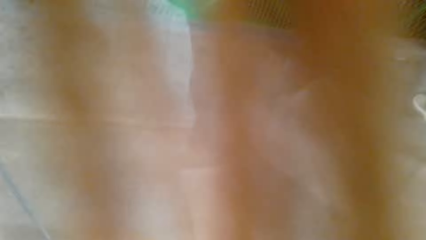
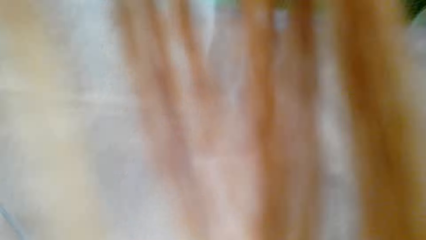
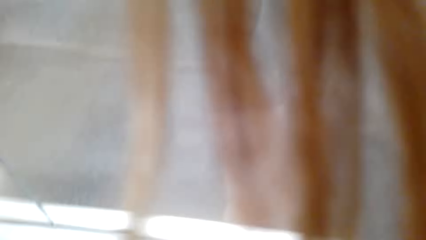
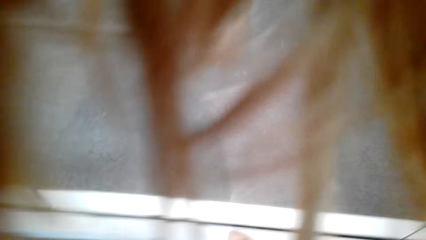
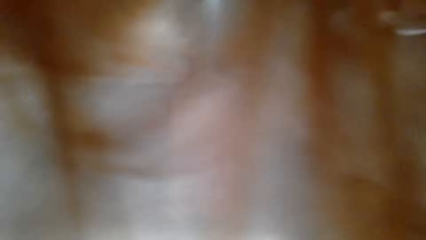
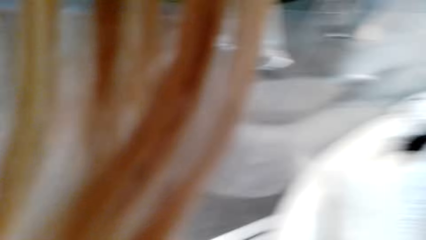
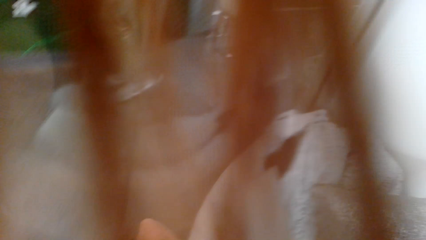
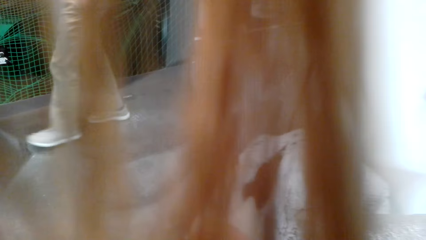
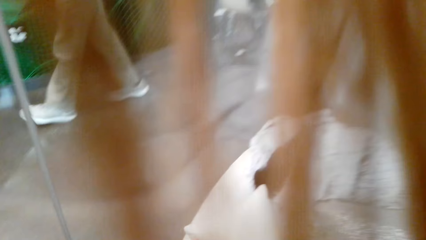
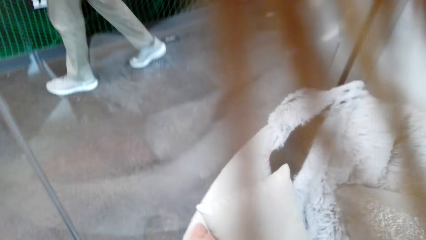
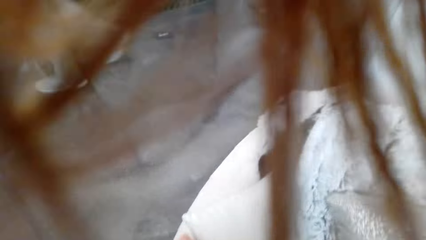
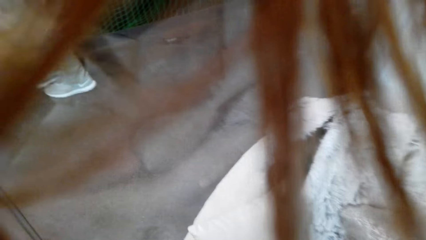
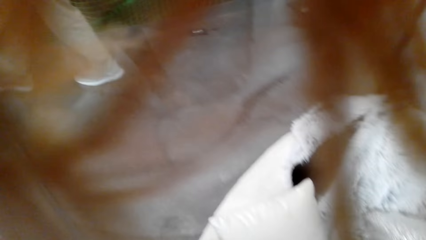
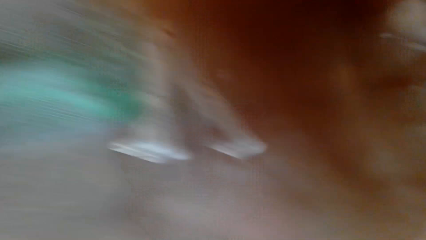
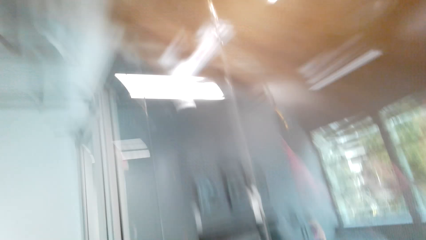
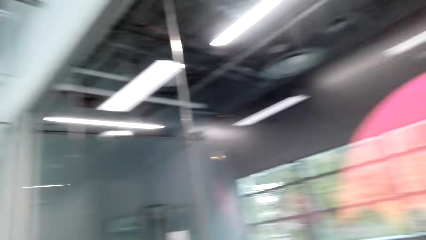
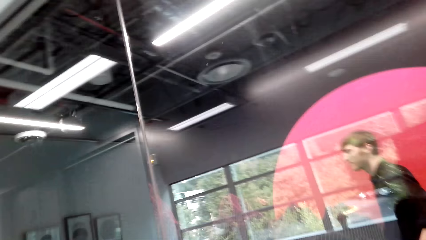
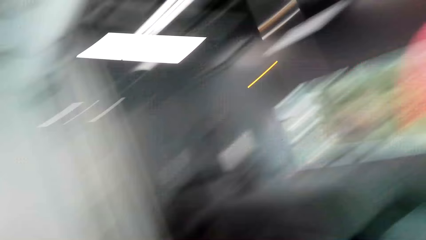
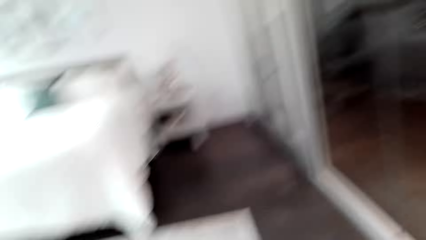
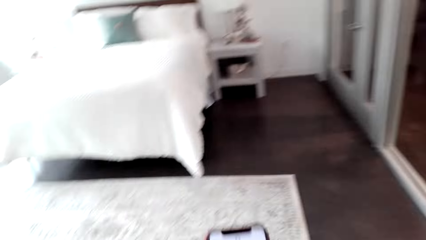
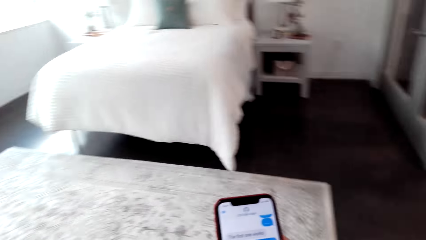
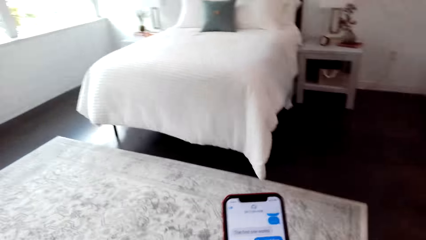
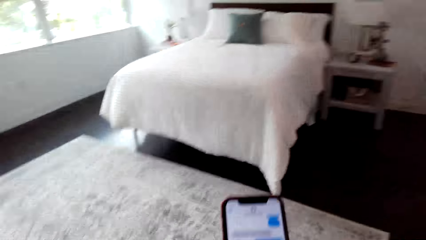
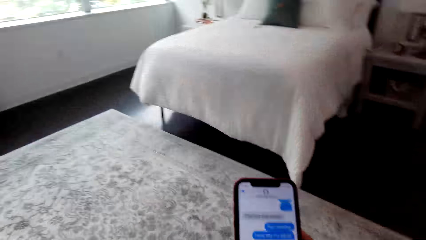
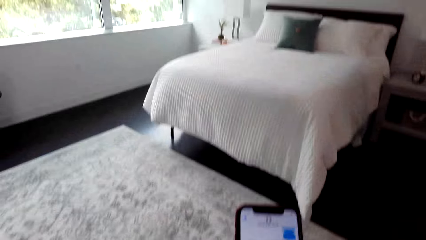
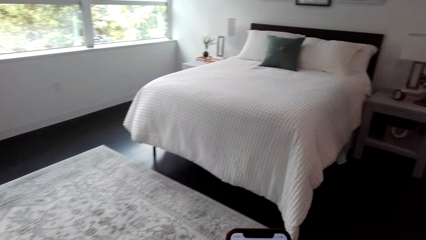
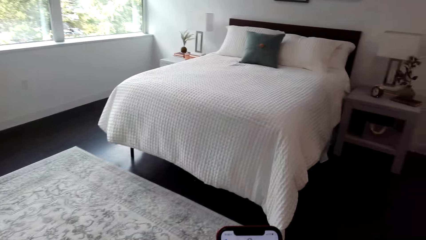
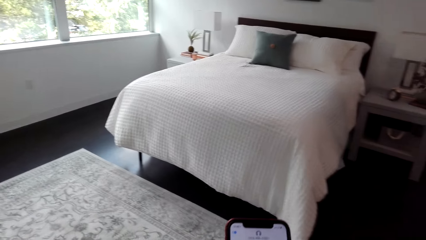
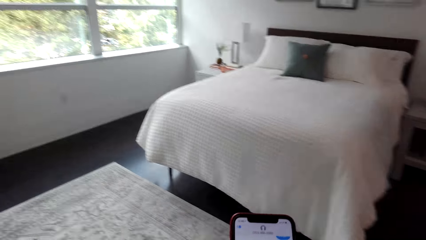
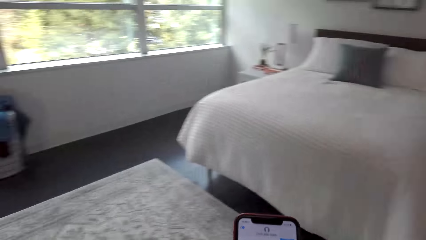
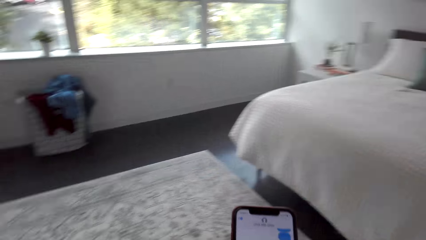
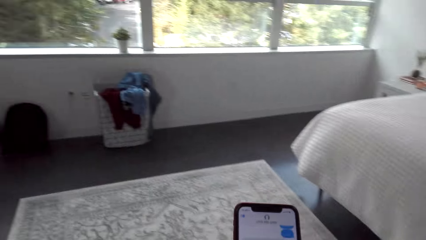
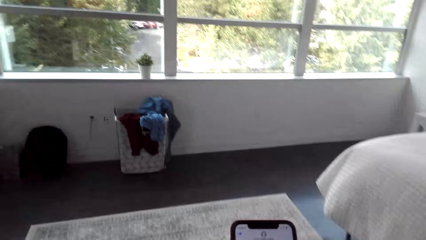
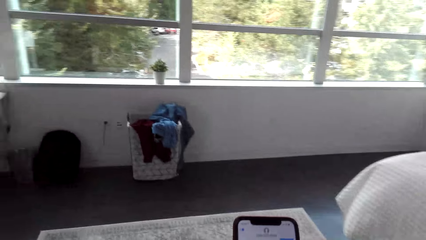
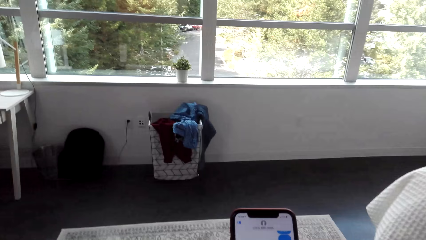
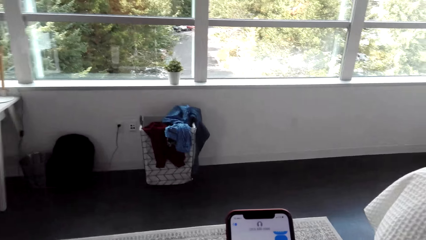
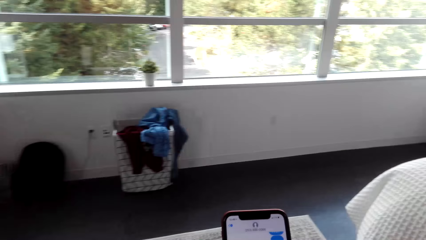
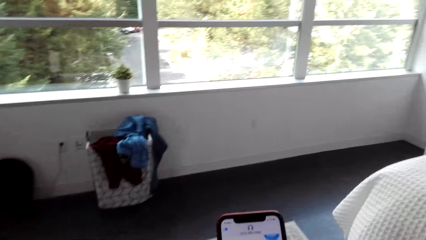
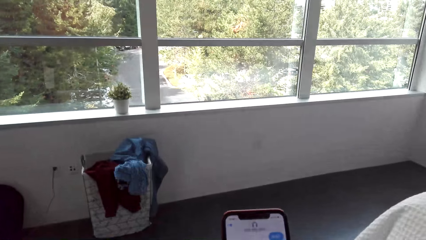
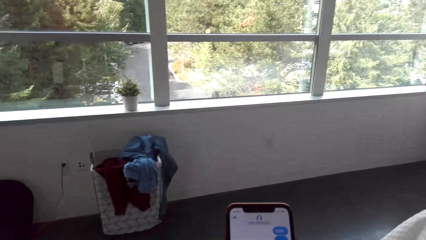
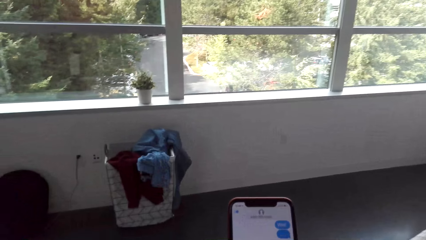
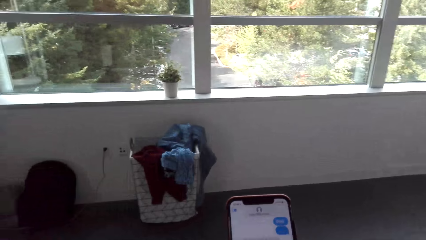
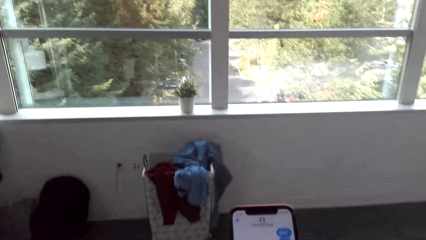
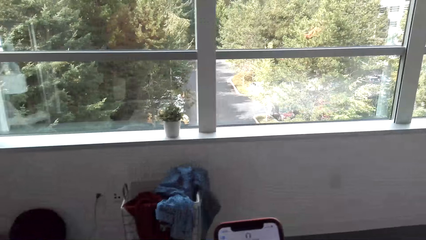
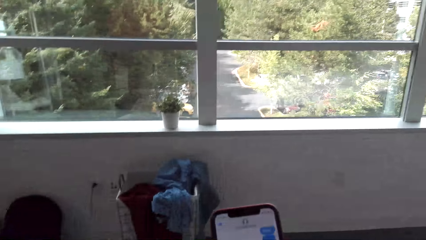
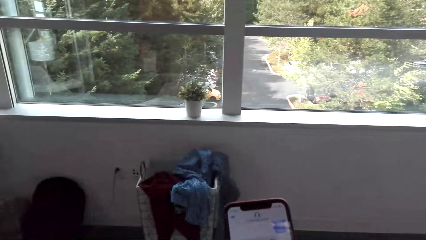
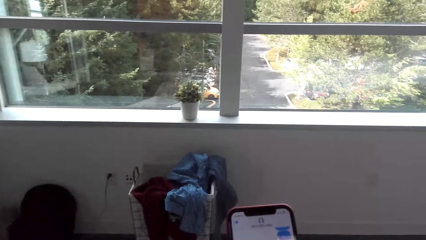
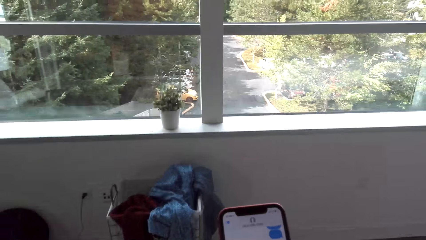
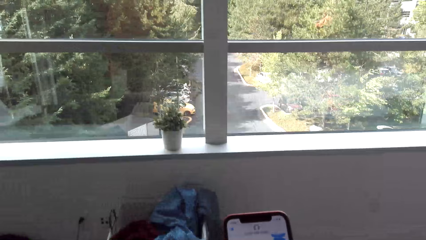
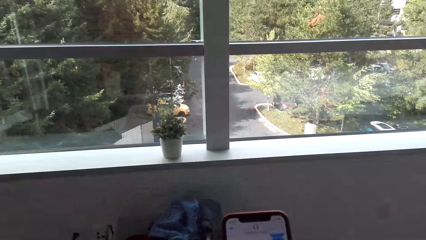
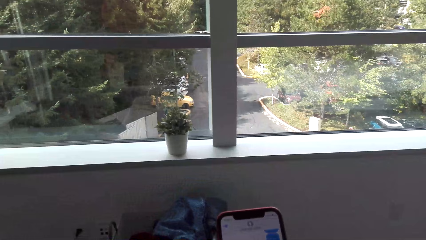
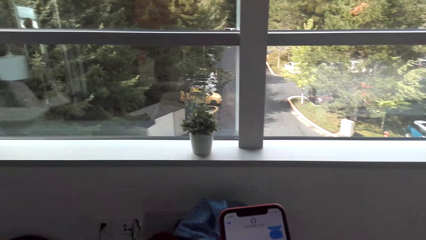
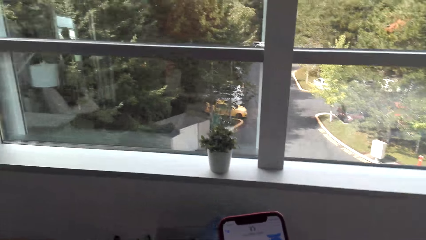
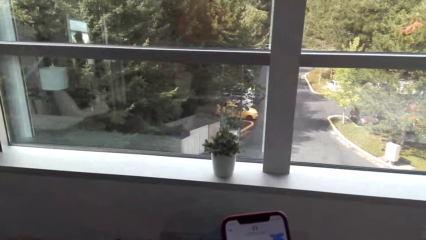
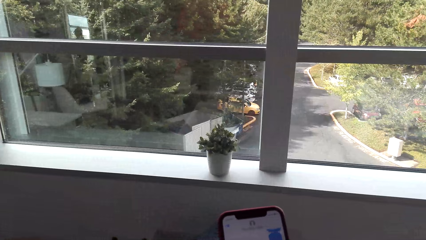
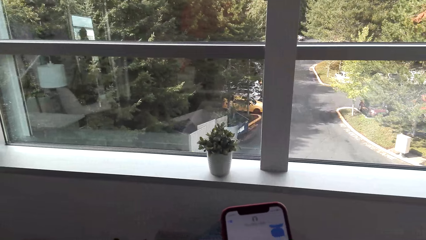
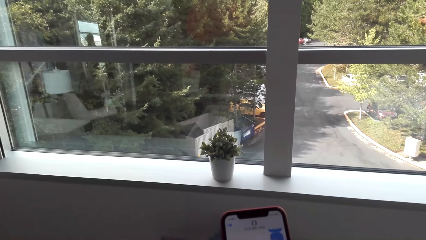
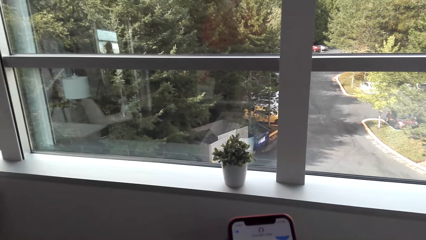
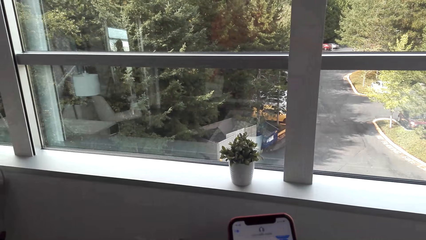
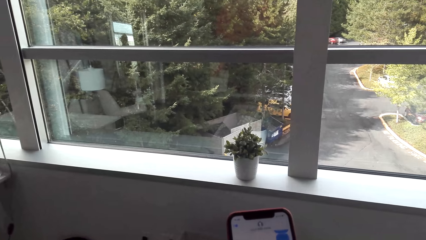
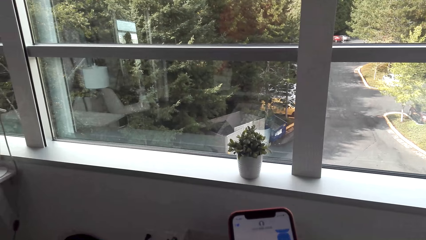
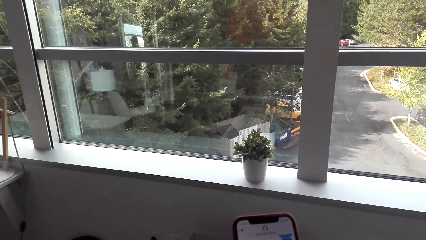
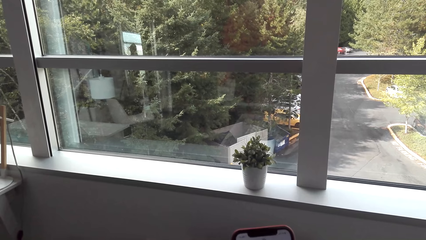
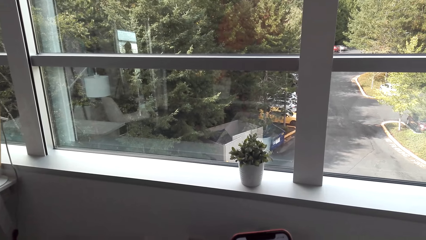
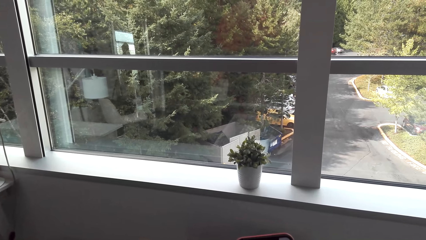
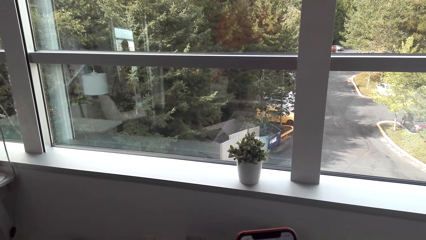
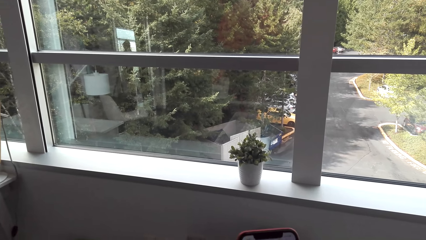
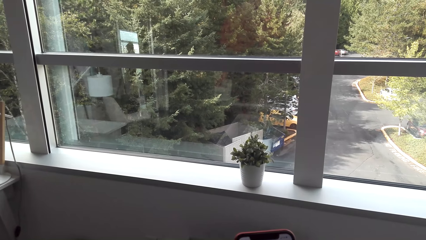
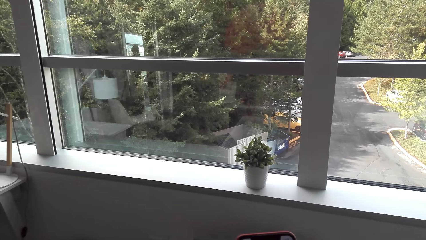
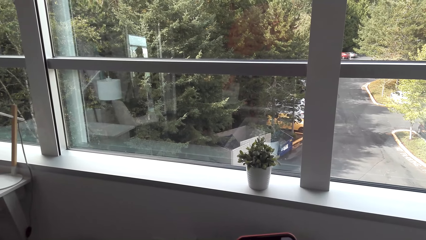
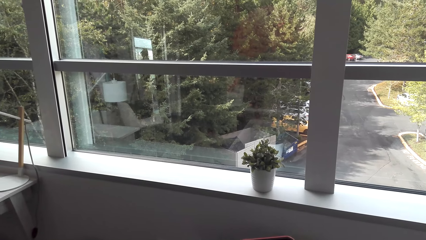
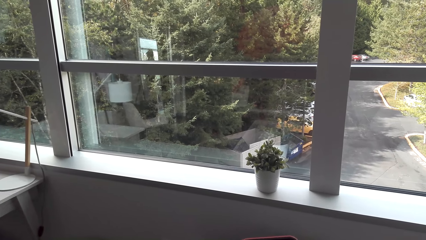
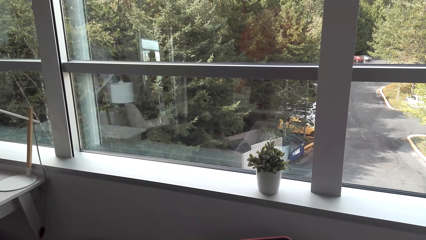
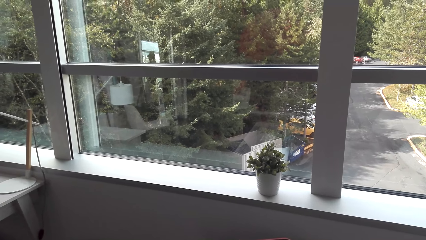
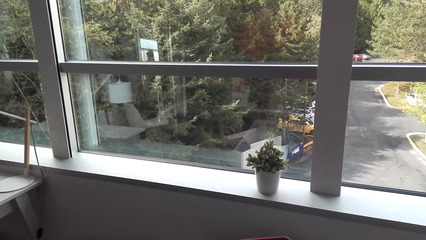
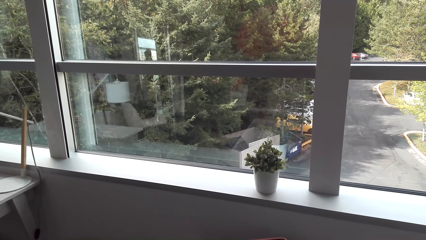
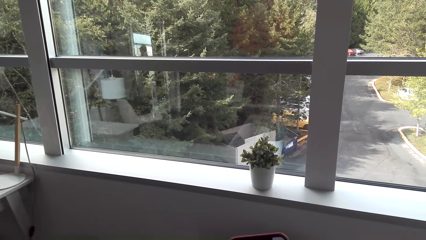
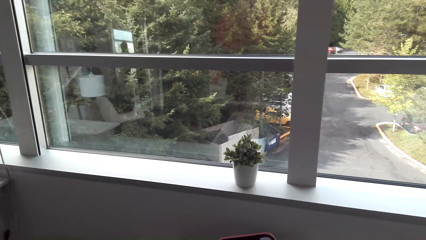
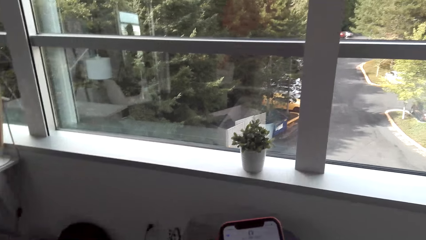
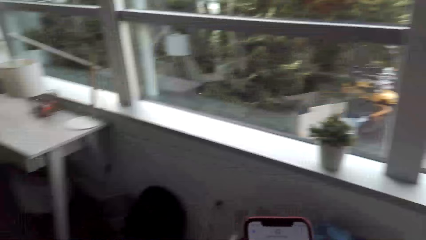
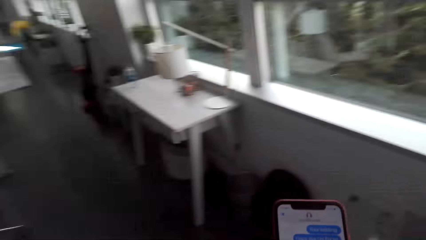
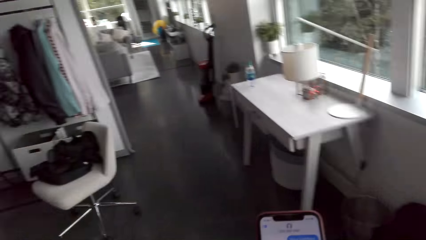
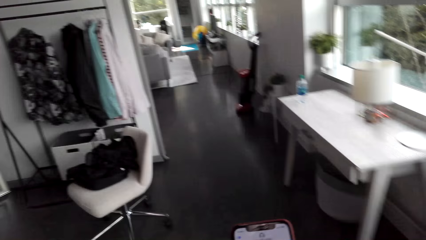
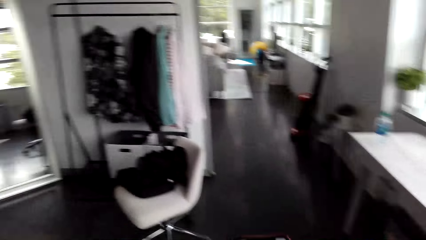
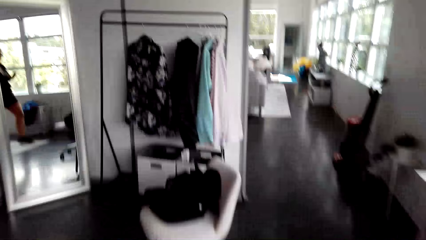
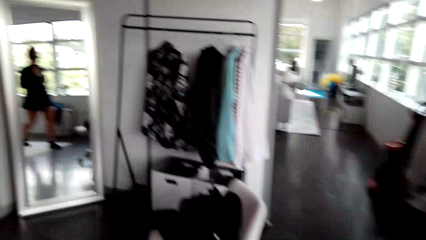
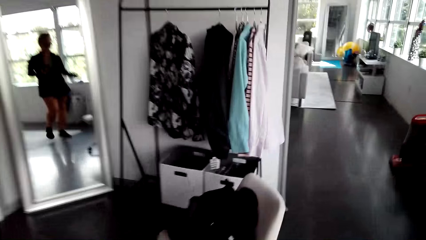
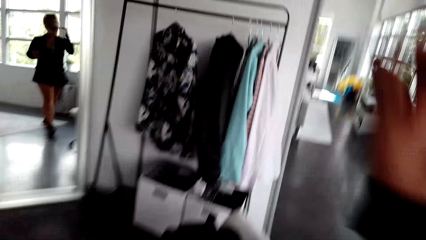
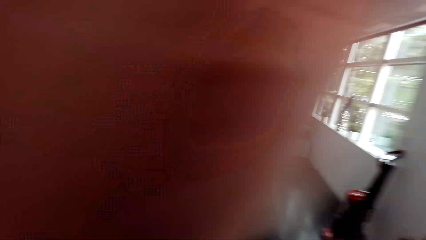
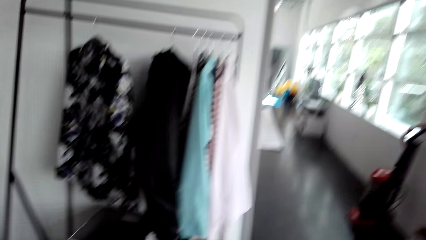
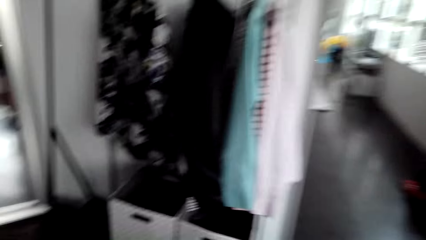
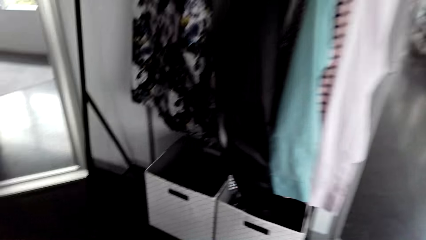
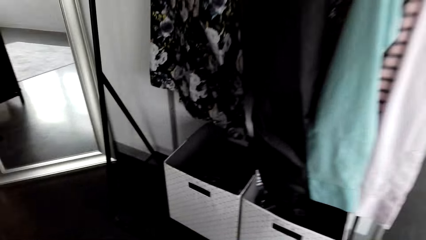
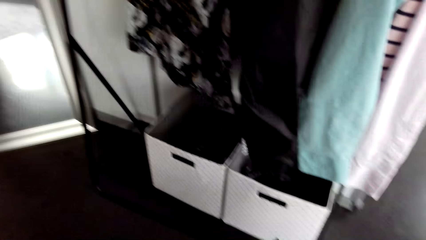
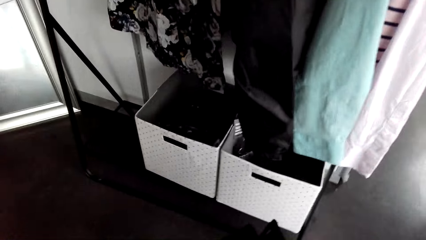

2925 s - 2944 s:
The camera wearer moves towards the bedroom. They look at the window. They move away from the window.
